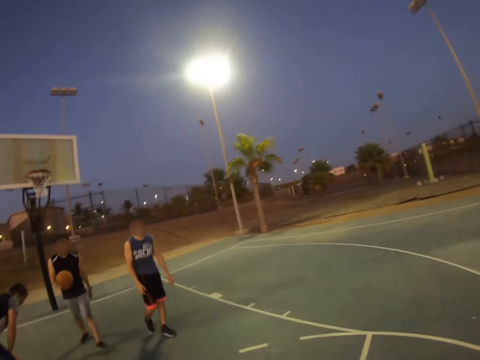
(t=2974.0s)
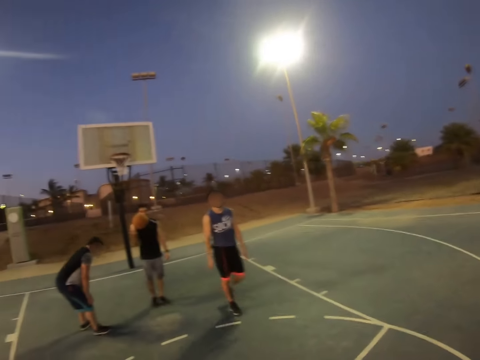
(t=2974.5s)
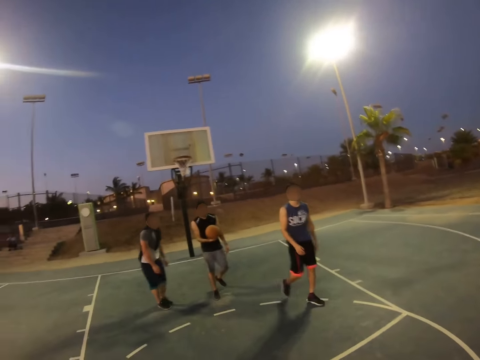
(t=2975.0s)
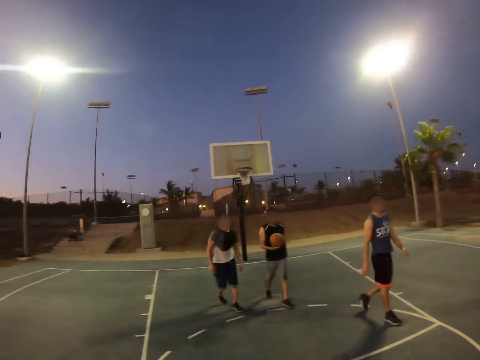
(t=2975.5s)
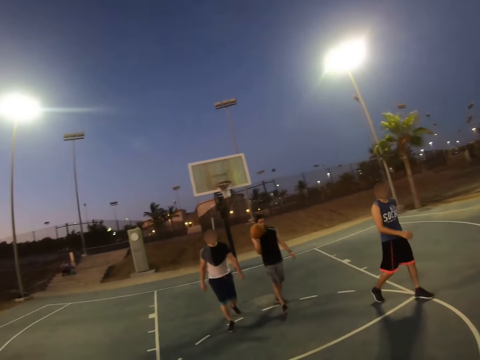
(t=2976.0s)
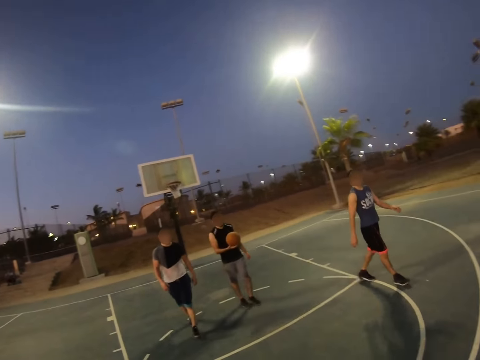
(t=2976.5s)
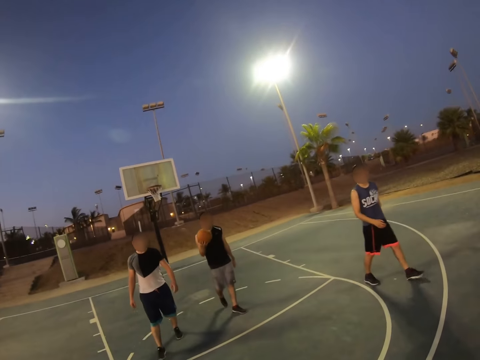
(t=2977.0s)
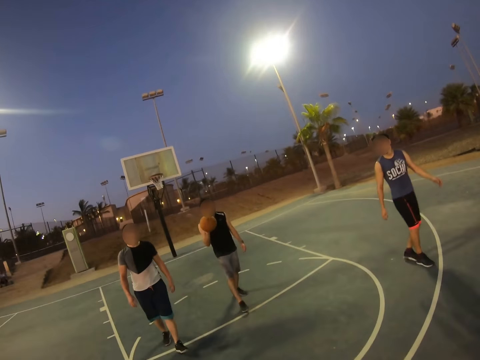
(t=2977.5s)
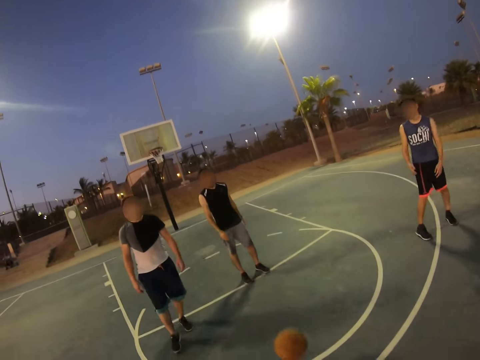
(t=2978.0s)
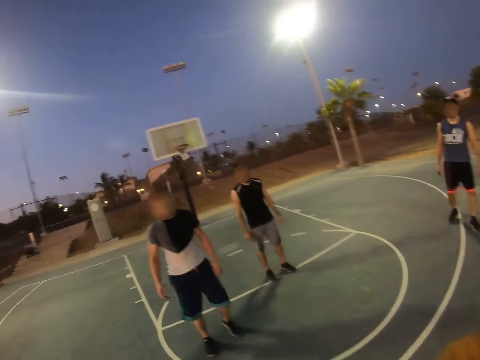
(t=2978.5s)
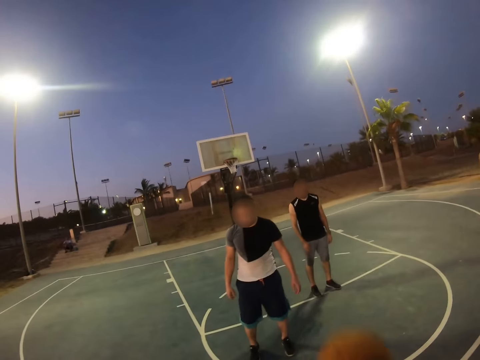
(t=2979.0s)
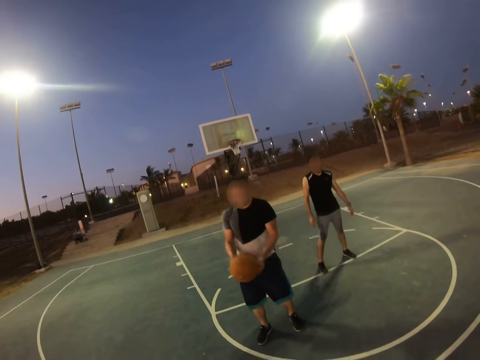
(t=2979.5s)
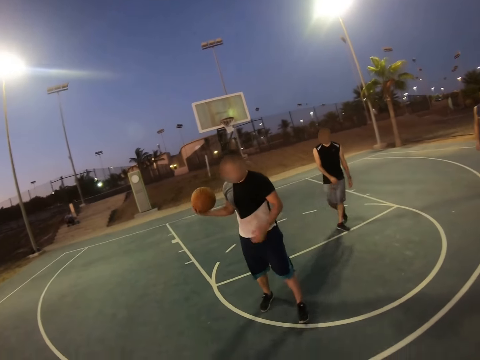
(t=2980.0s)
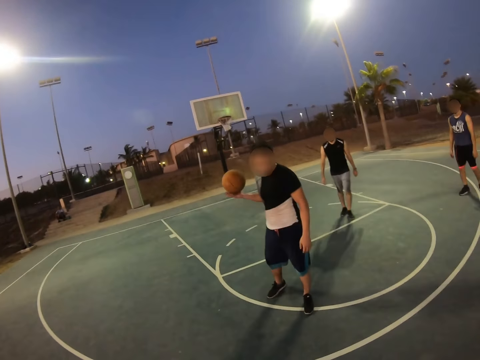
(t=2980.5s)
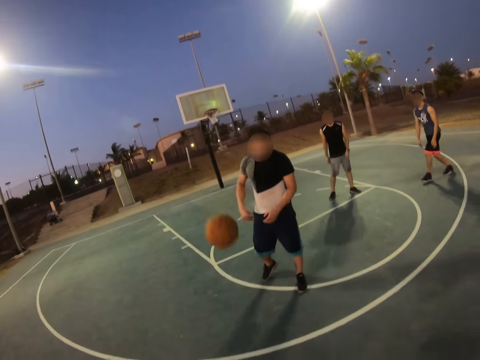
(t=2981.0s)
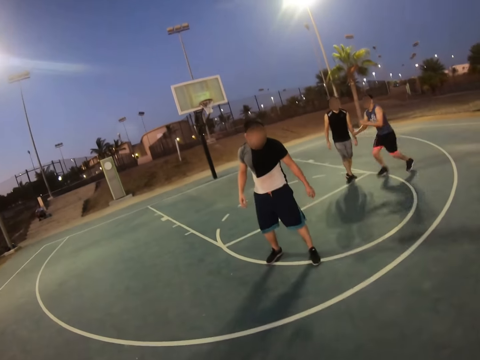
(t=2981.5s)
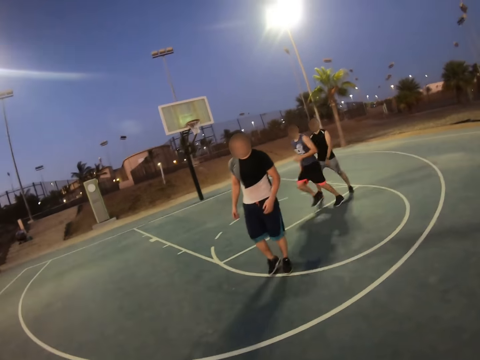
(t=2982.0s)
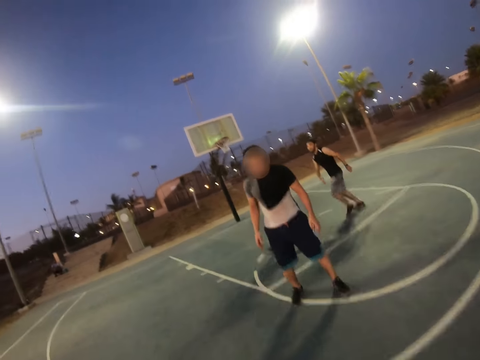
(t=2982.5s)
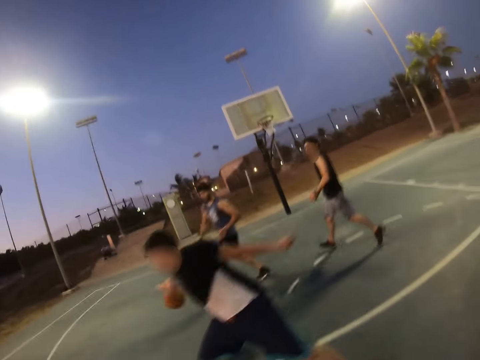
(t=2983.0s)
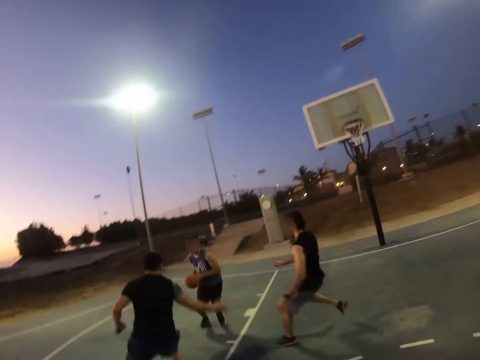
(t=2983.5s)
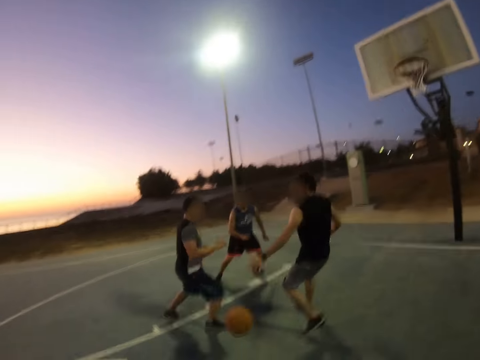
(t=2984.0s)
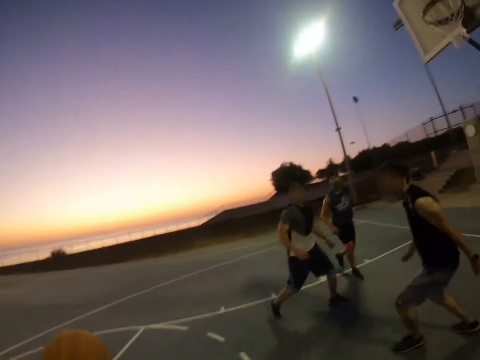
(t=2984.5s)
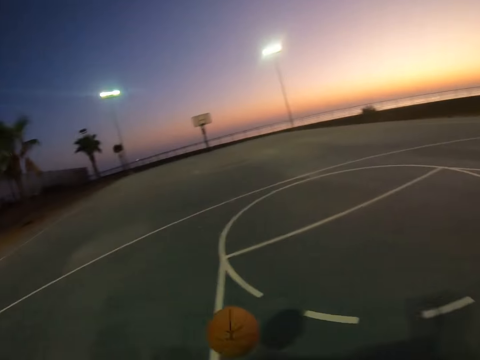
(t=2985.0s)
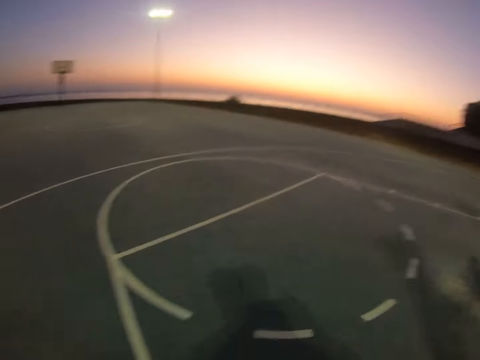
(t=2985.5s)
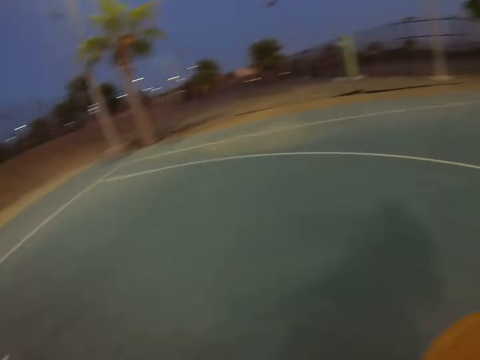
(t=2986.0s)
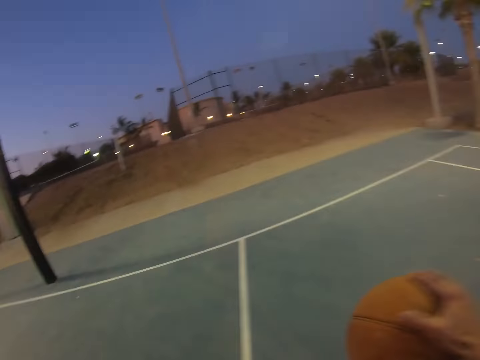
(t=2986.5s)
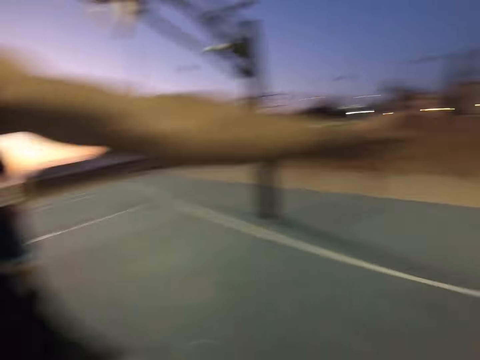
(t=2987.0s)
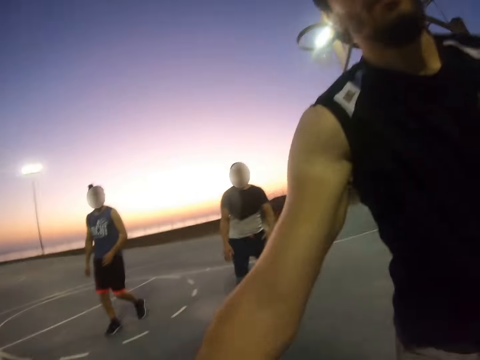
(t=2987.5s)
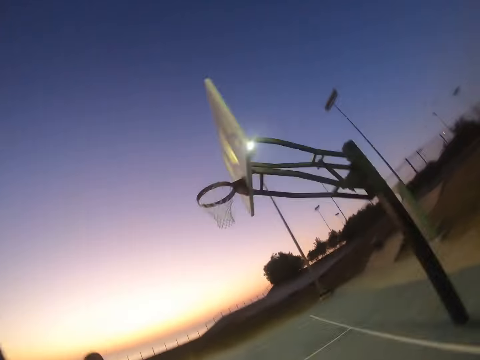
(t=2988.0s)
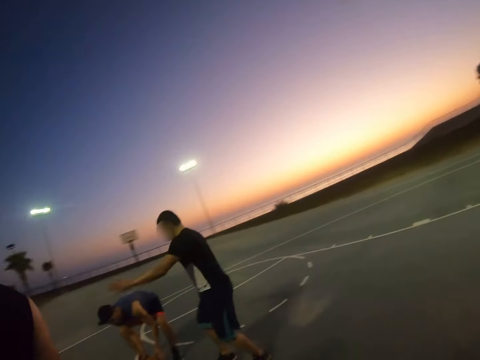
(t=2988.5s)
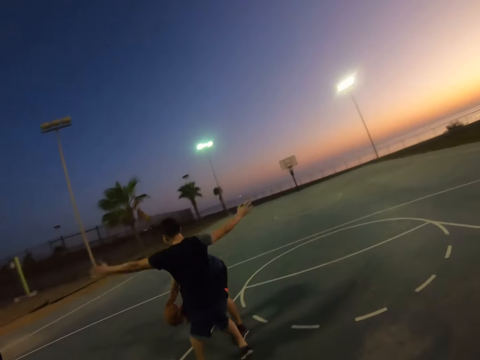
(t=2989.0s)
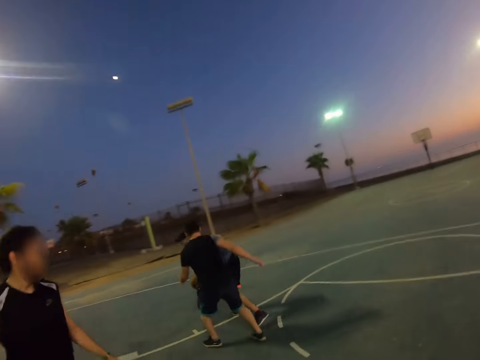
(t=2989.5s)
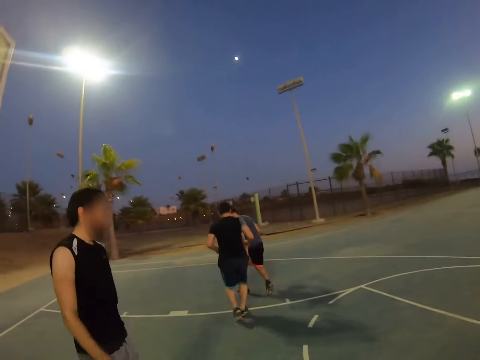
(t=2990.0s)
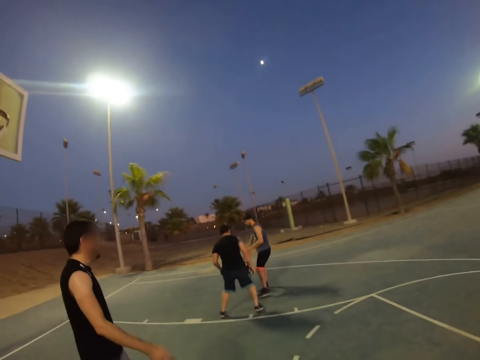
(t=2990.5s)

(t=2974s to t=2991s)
The camera wearer looks around. A man walks with the ball towards the camera wearer. Another man walks towards the camera wearer. A third man walks towards the camera wearer. The first man throws the ball to the camera wearer. The camera wearer throws the ball to the third man. The third man throws the ball to the camera wearer. Another man plays basketball. The camera wearer throws the ball to the second man. The second man throws the ball to the camera wearer. The camera wearer dribbles the ball on the pitch. The first man stands before the camera wearer. The second man picks up the ball. Another man defends the ball.

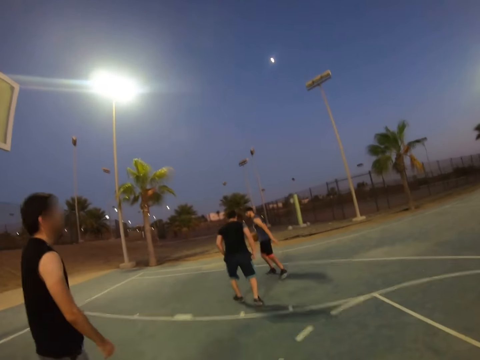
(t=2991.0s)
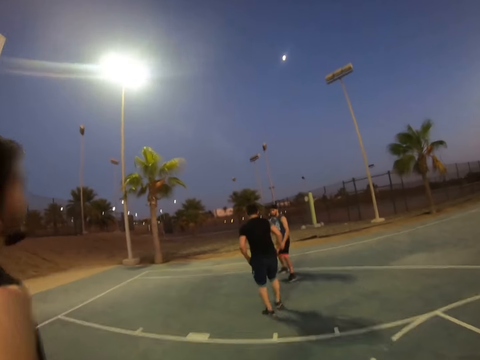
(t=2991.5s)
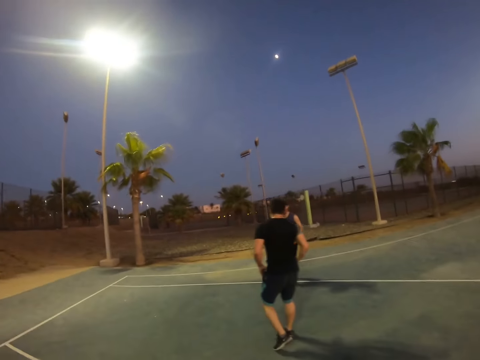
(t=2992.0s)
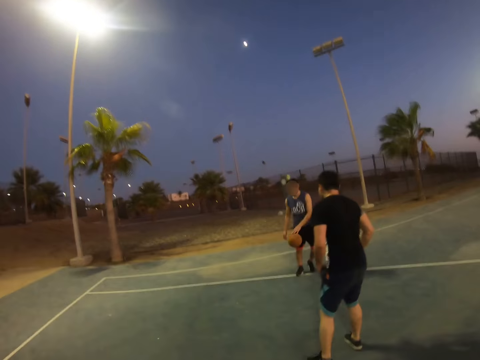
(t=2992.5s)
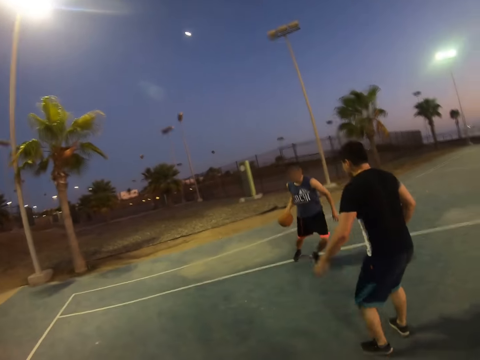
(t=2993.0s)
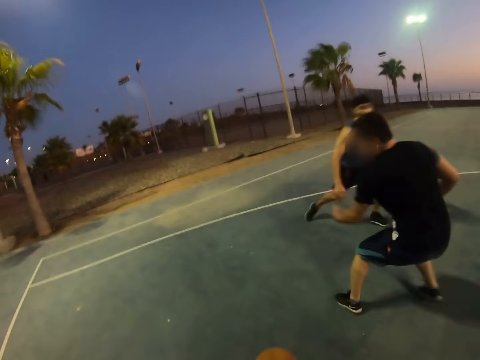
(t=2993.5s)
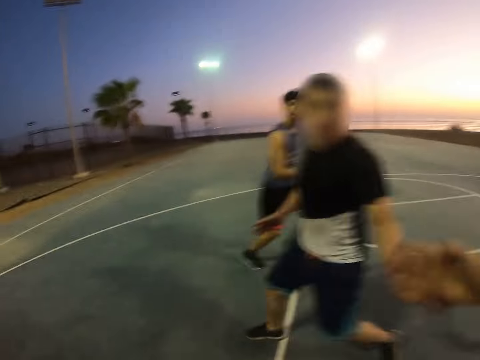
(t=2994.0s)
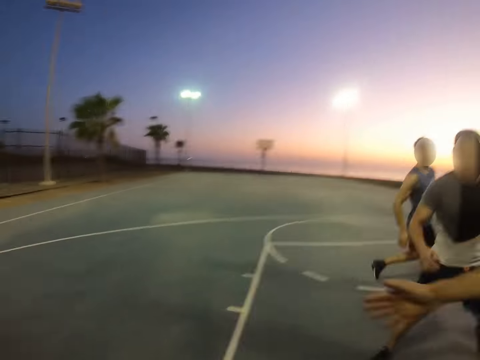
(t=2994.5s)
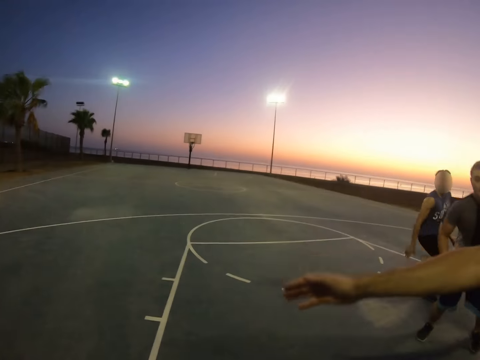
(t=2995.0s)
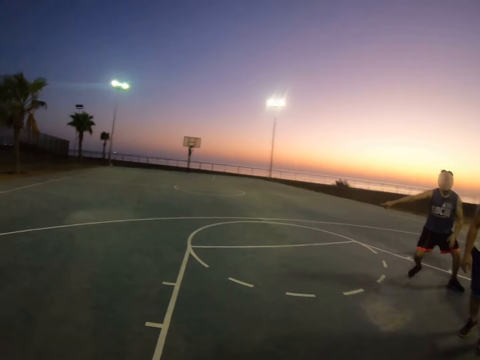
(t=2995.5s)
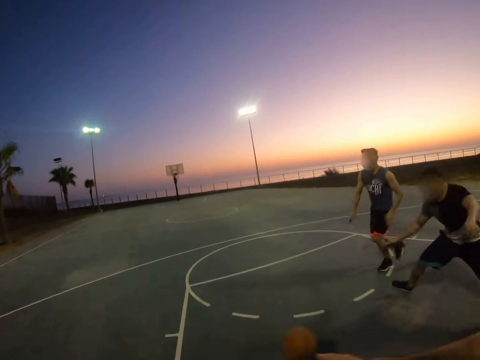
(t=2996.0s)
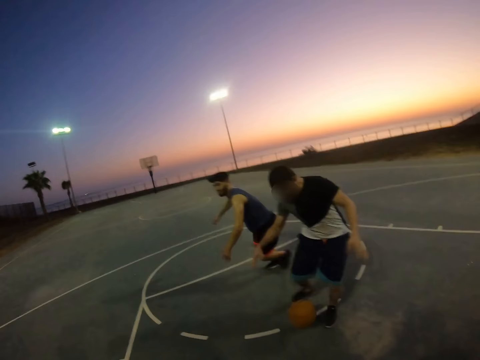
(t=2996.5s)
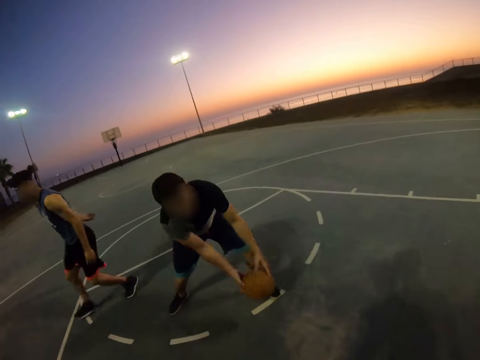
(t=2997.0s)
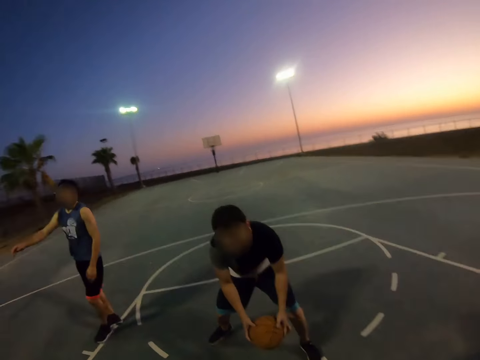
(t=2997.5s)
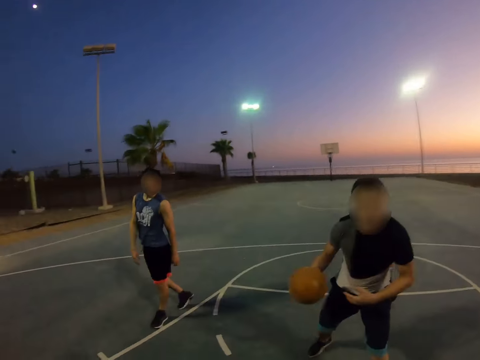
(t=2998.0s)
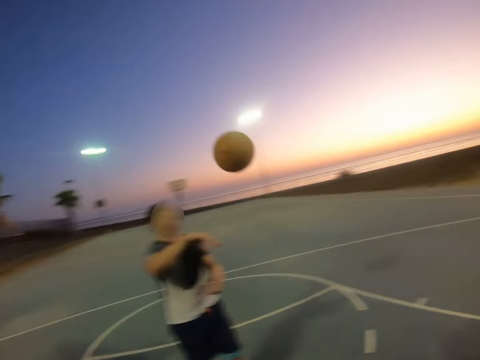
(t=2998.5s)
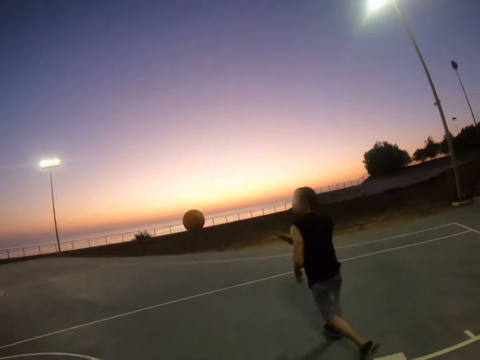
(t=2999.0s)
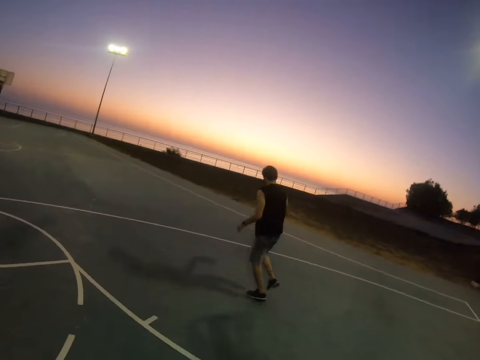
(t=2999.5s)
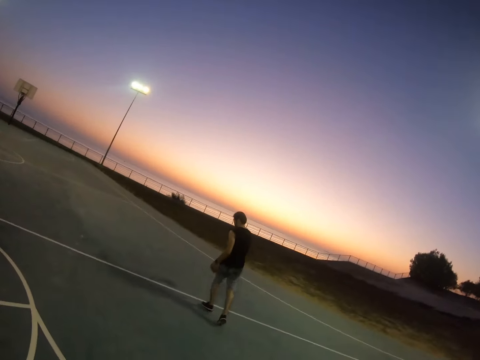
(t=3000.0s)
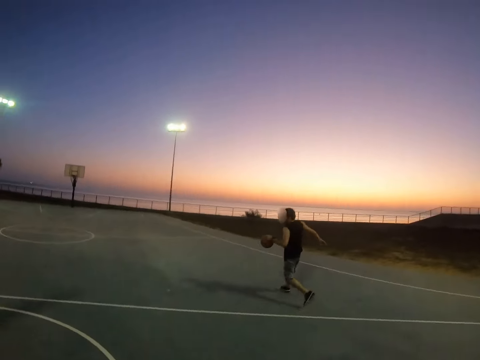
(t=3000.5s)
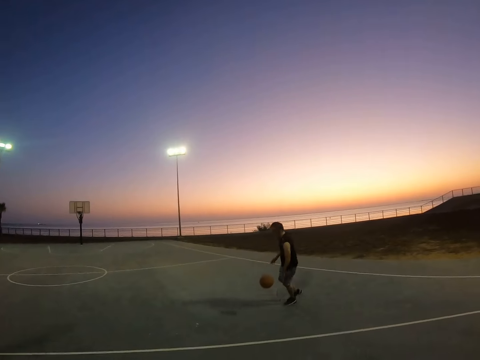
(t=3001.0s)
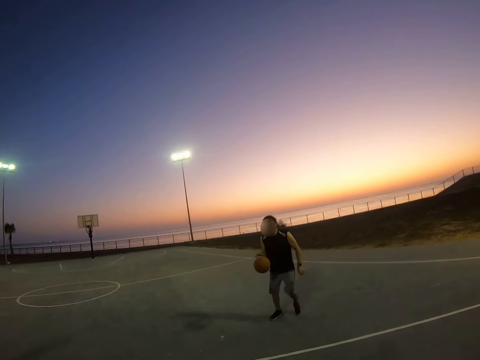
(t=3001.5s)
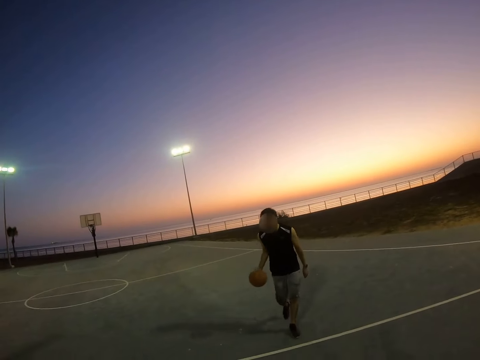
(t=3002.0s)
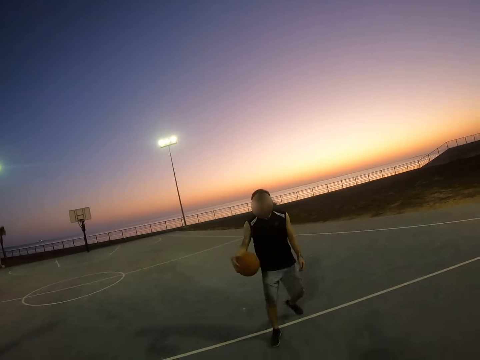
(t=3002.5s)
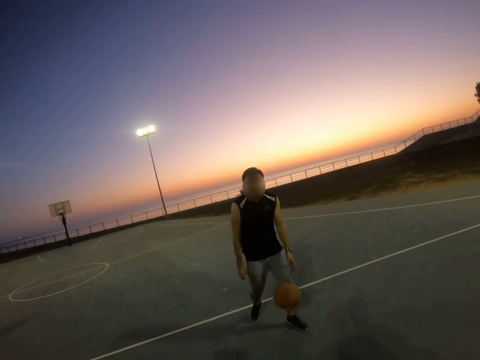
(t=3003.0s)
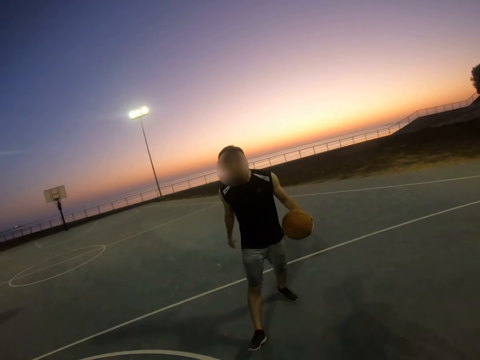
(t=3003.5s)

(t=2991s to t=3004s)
A man dribbles the ball and throws the ball to another man. A third man holds the ball and throws the ball to the second man. The second man dribbles the ball on the pitch.
